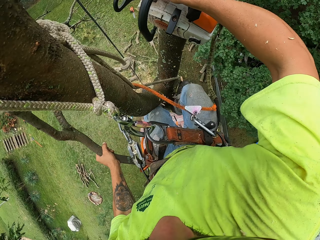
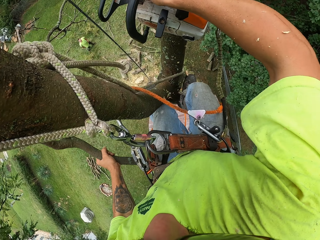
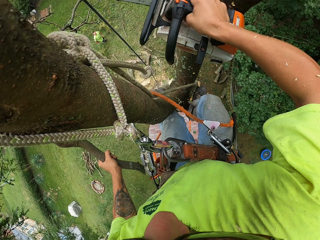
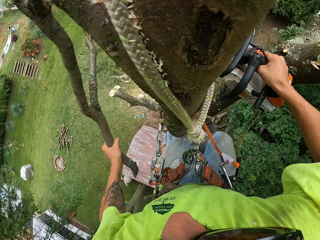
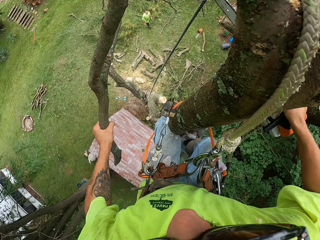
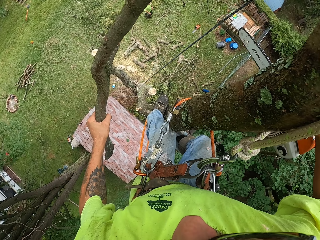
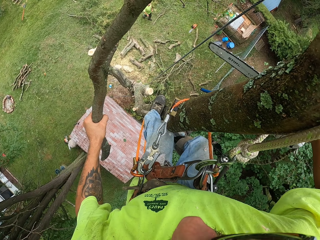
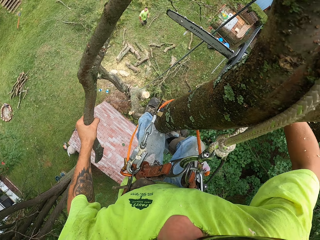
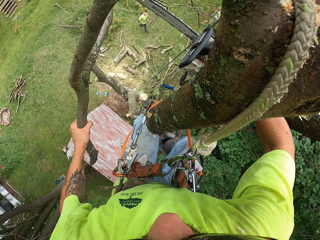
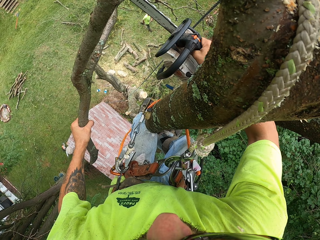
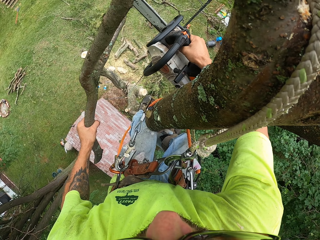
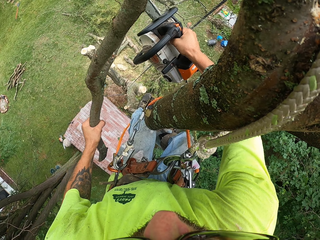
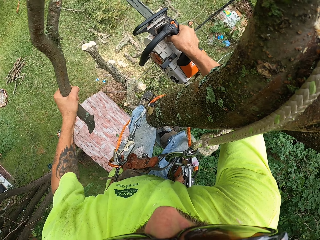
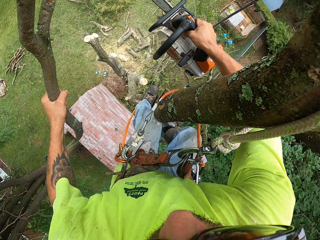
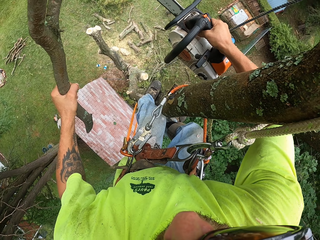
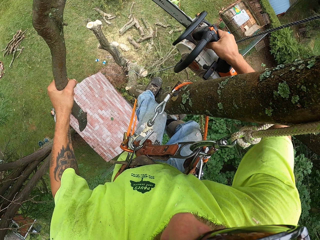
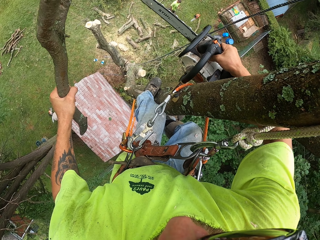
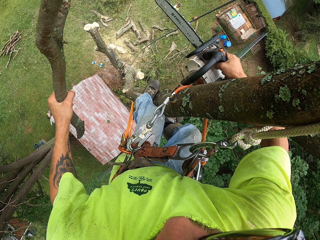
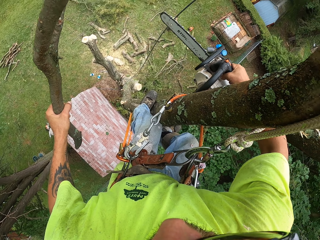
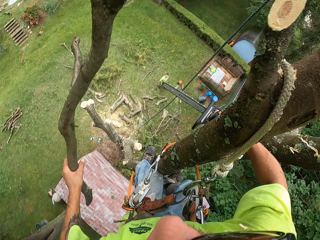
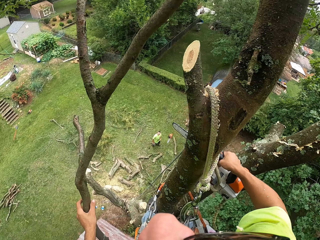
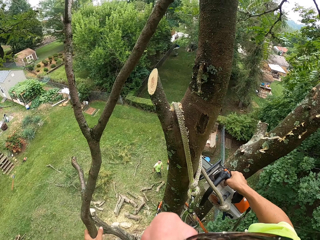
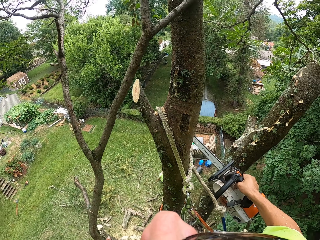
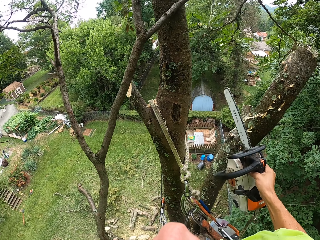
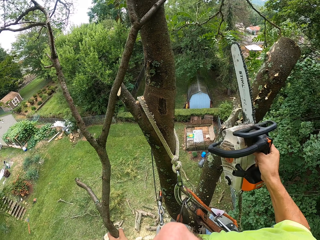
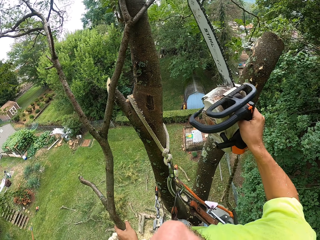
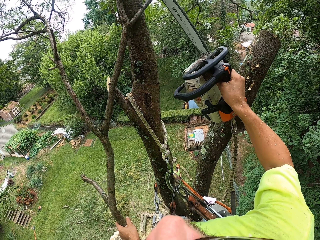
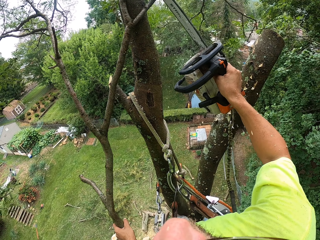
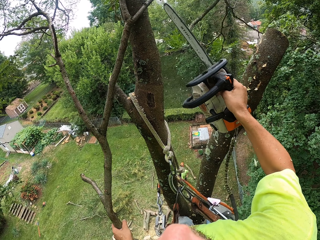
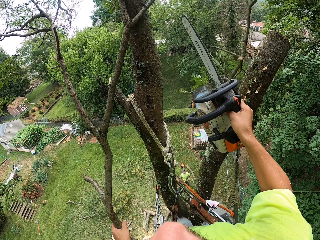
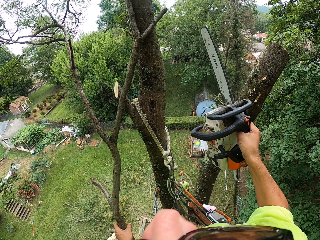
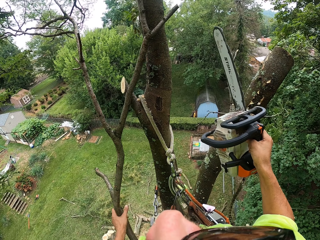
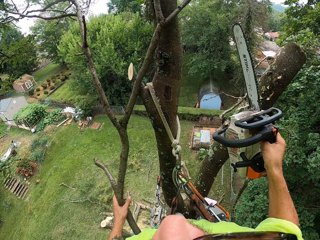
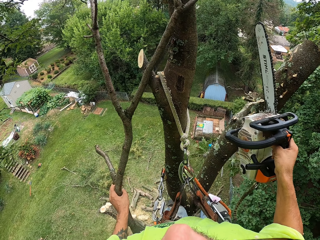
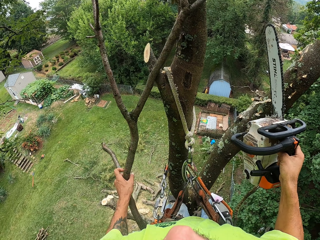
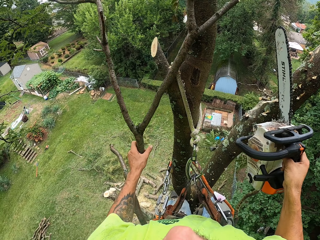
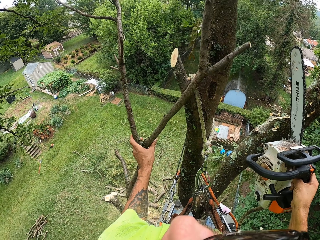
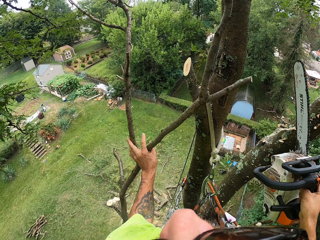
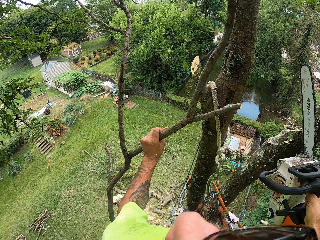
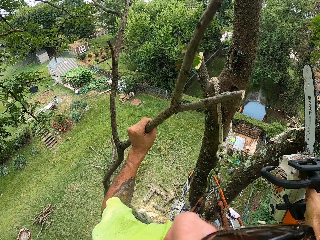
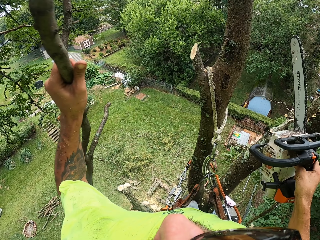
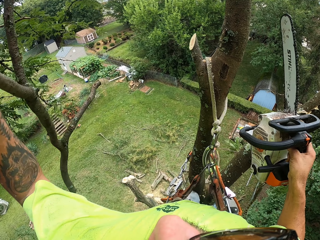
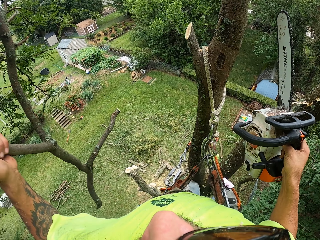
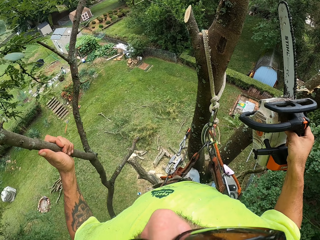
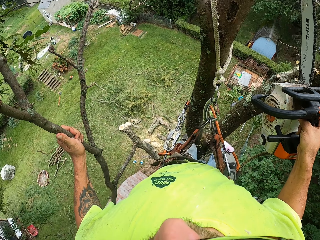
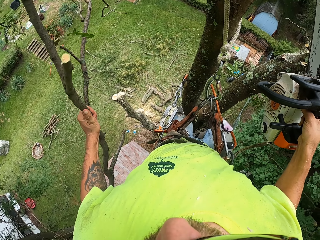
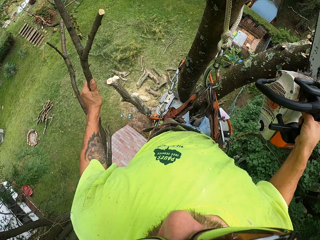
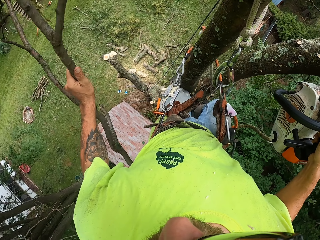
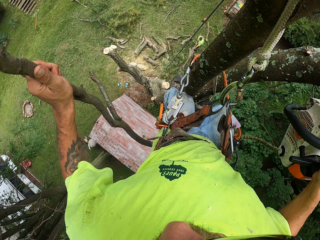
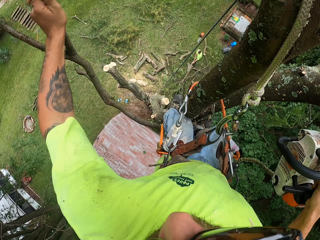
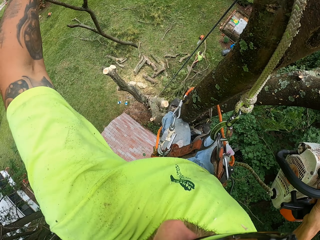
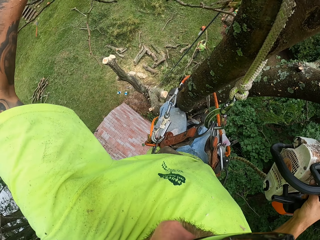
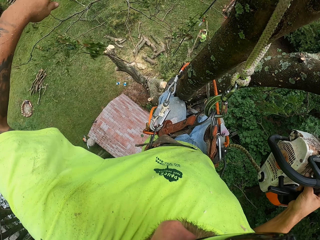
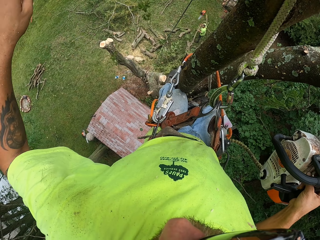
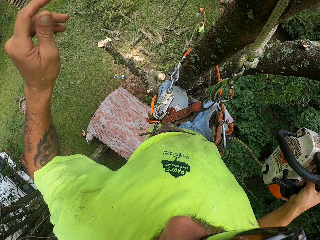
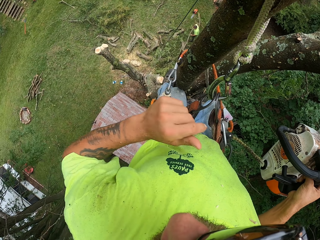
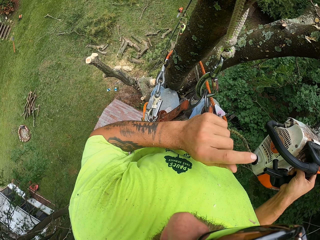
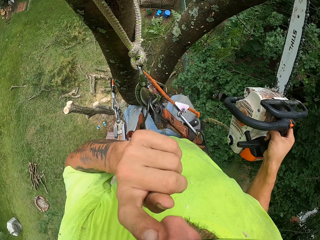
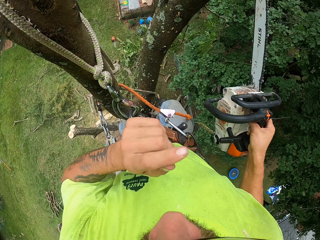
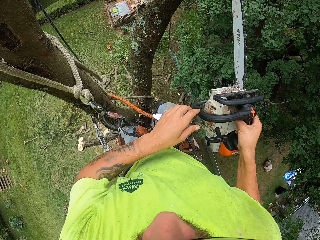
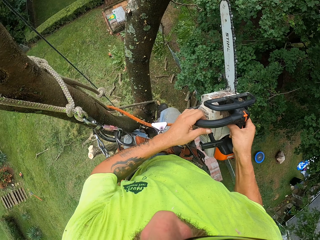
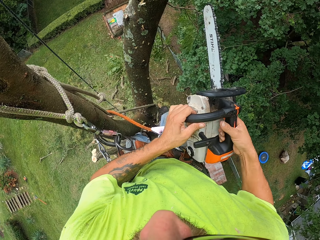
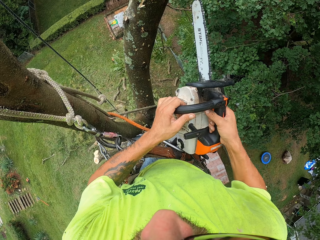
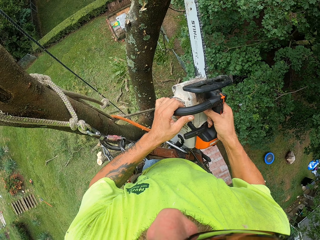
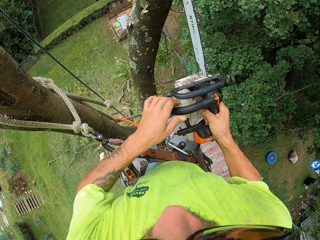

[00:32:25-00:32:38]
The camera wearer cuts off a branch from the branch with the chainsaw in his right hand. He does so again. He throws the branch on the ground with his left hand. A man moves branches on a lawn with both hands. The camera wearer touches his face with his left hand.

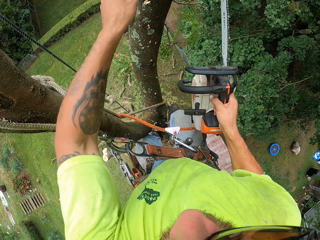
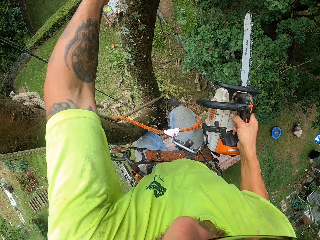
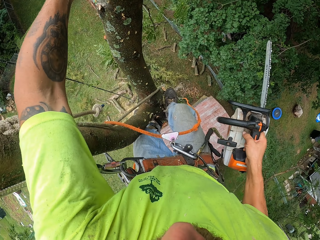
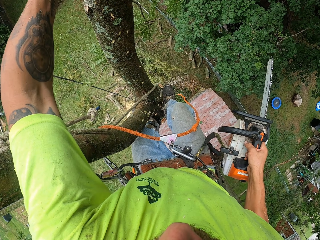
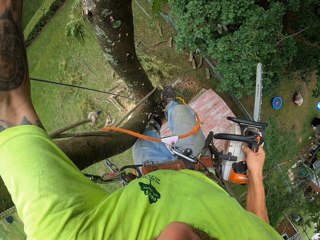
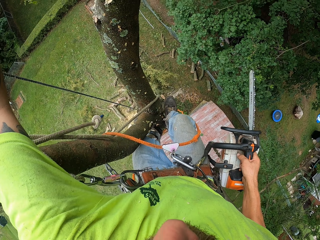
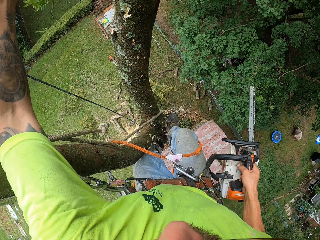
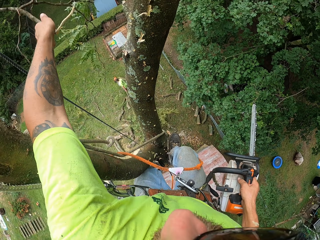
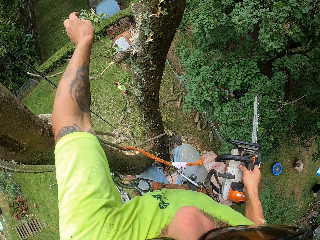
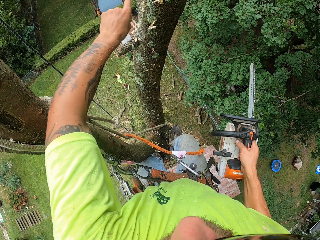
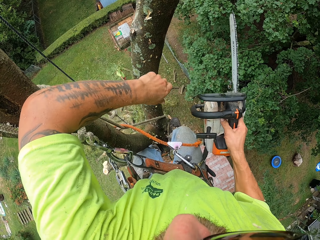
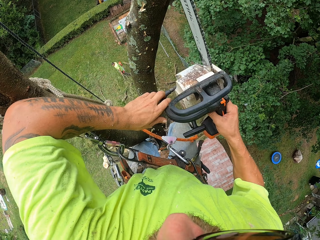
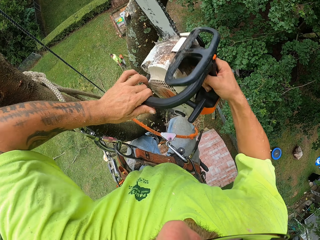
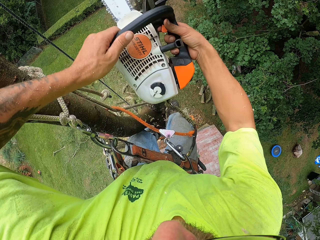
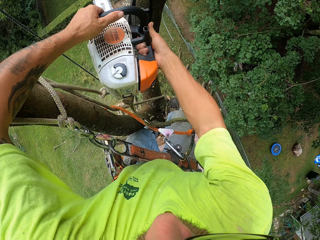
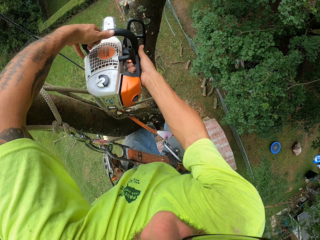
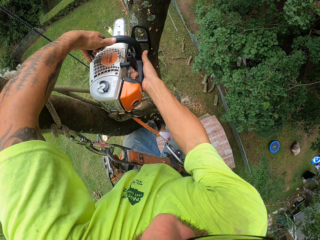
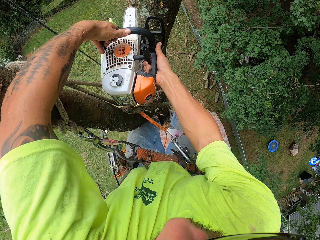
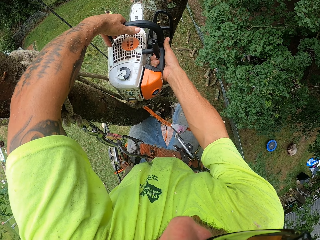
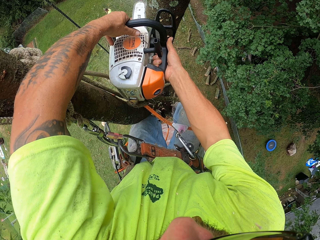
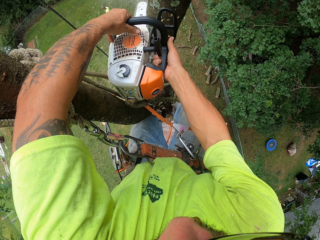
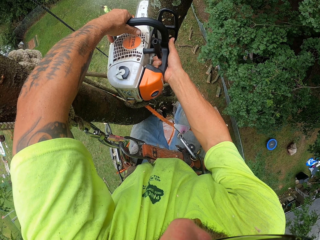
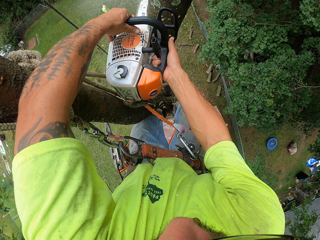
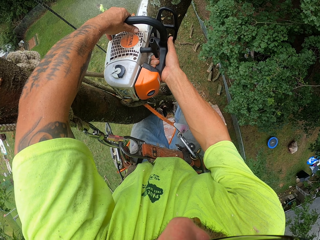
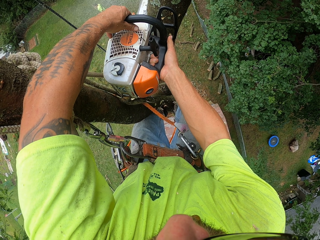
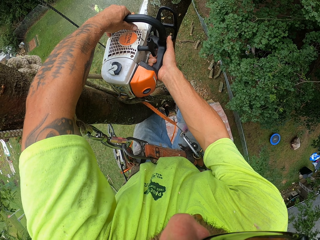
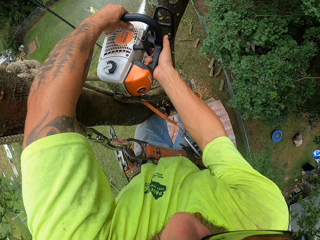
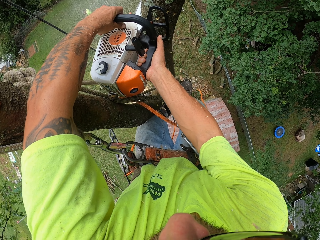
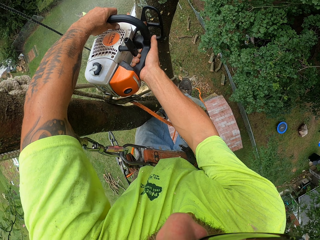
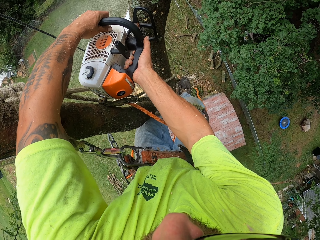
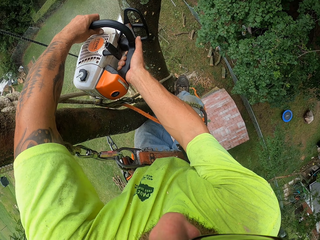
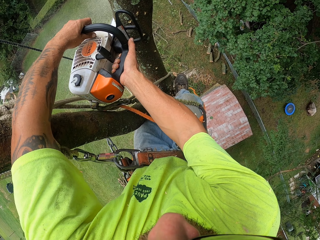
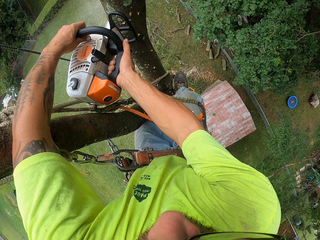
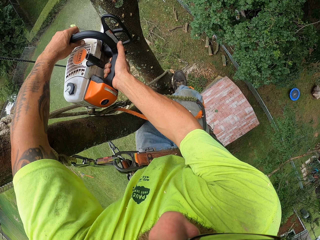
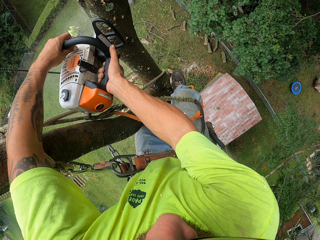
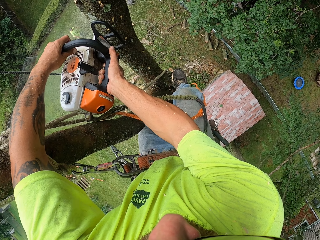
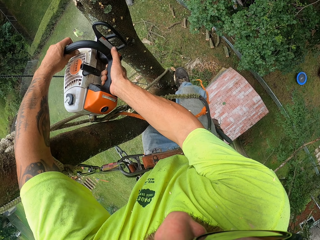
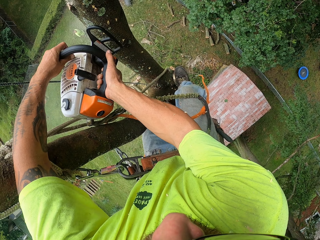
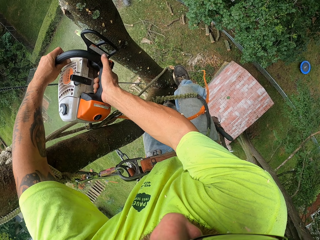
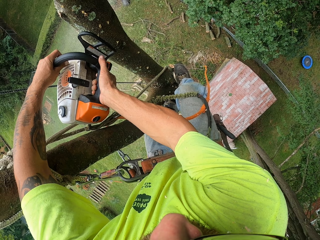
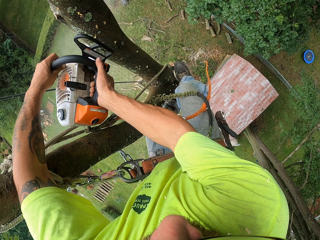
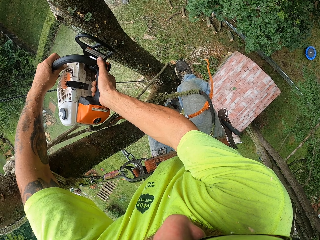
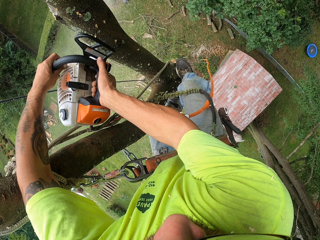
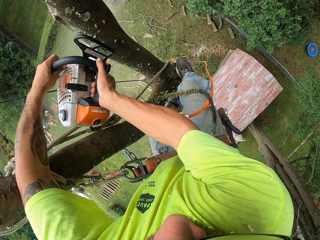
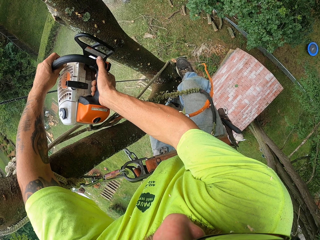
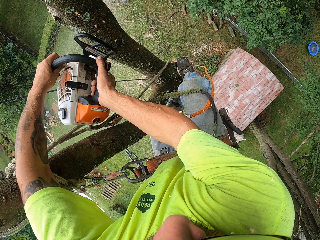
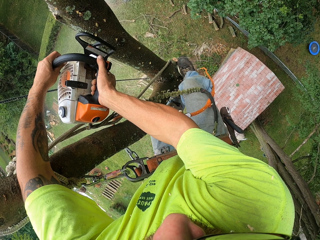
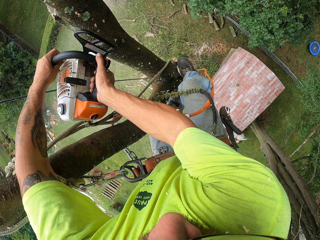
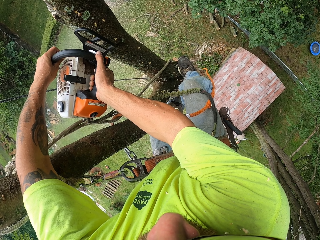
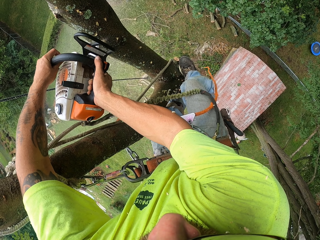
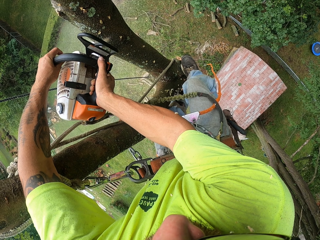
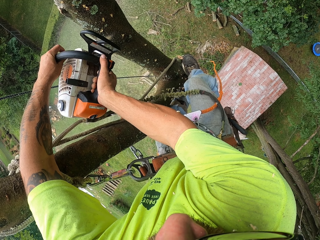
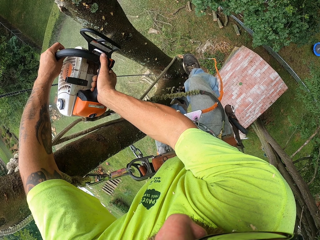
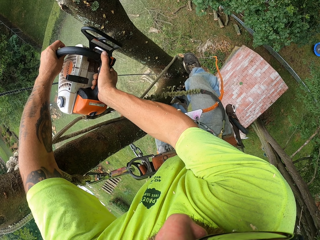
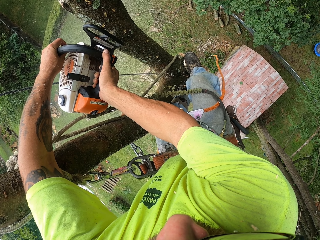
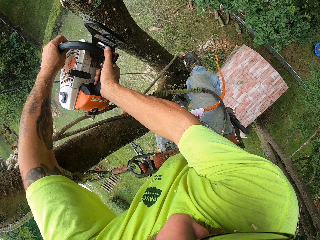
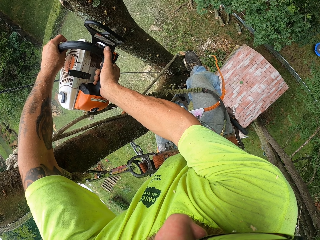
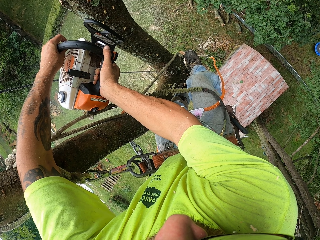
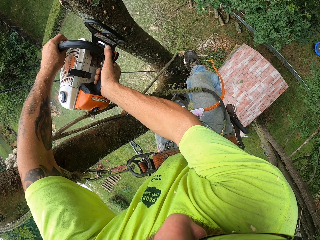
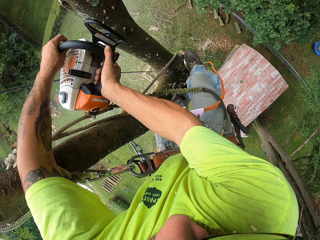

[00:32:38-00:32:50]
The camera wearer drops a branch on the ground from the tree with his left hand. He cuts a branch from the tree with the chainsaw in his hands.
